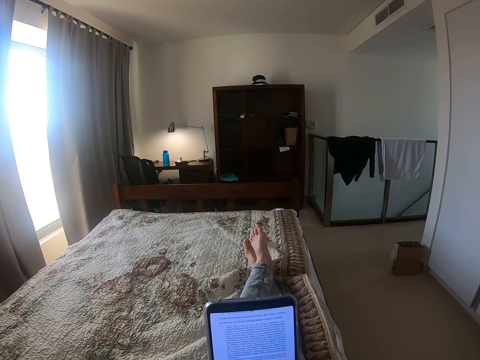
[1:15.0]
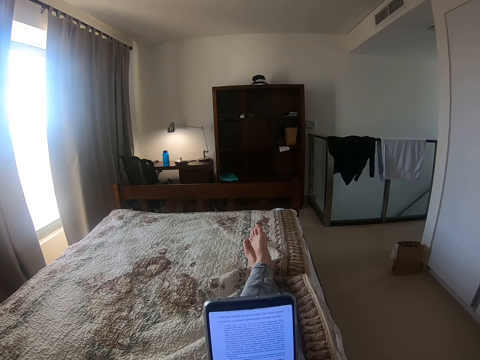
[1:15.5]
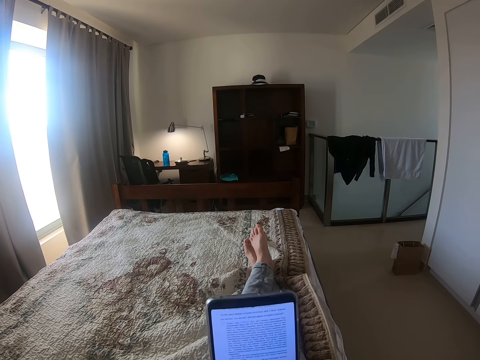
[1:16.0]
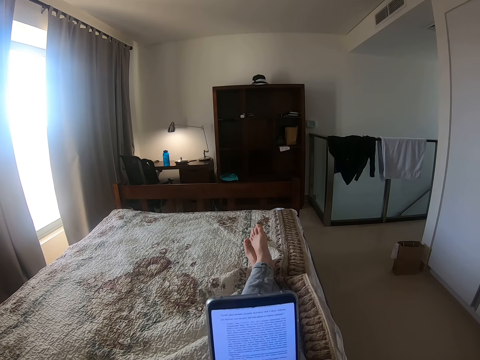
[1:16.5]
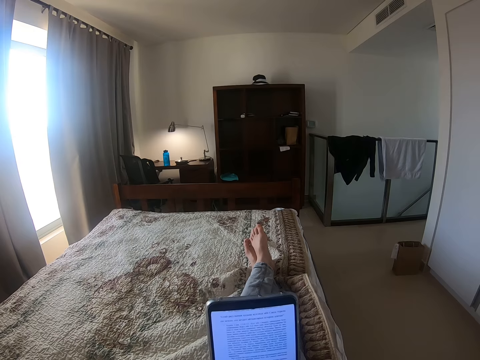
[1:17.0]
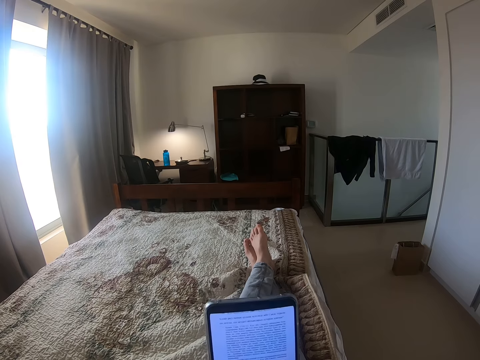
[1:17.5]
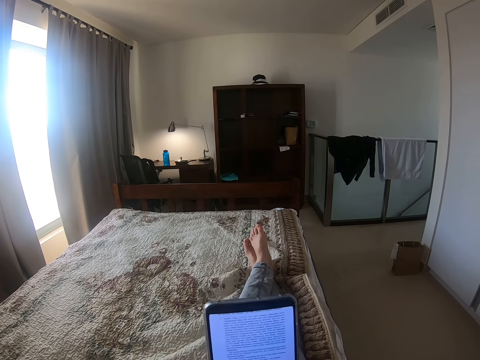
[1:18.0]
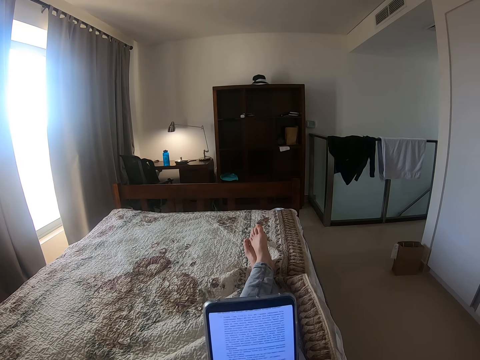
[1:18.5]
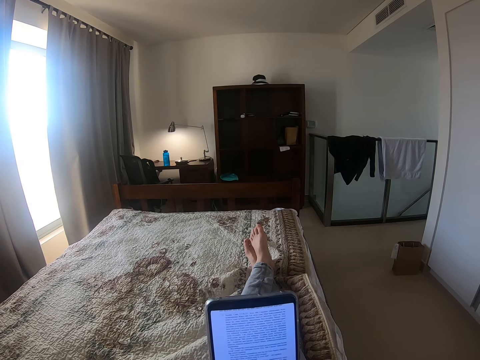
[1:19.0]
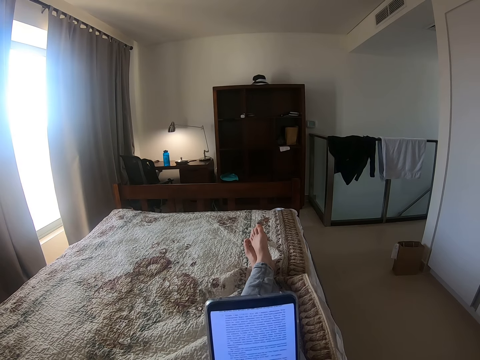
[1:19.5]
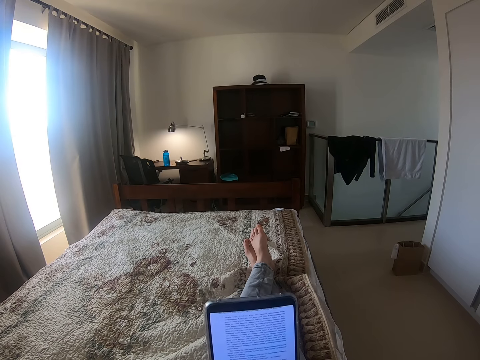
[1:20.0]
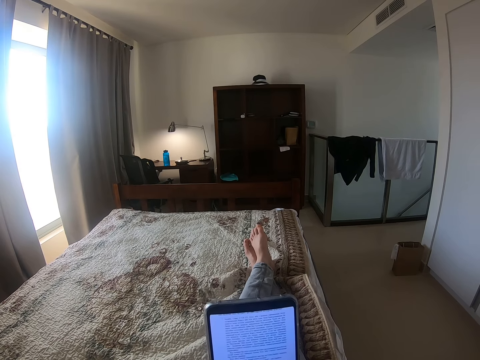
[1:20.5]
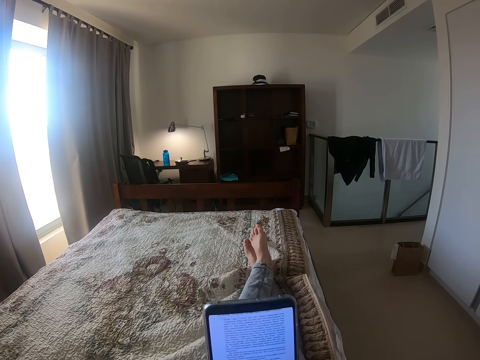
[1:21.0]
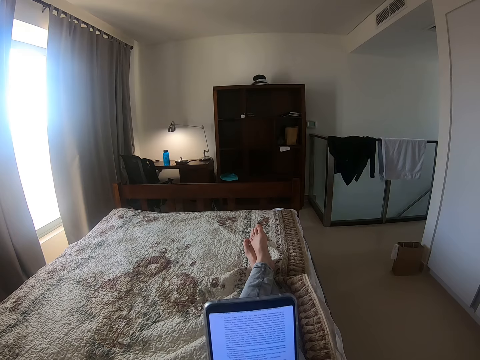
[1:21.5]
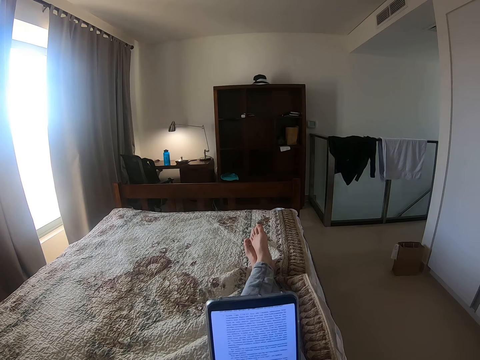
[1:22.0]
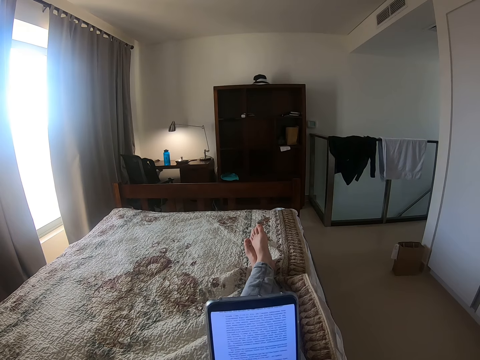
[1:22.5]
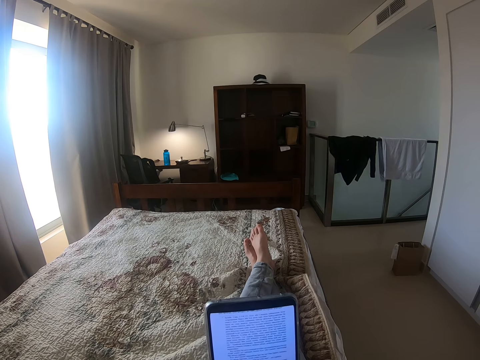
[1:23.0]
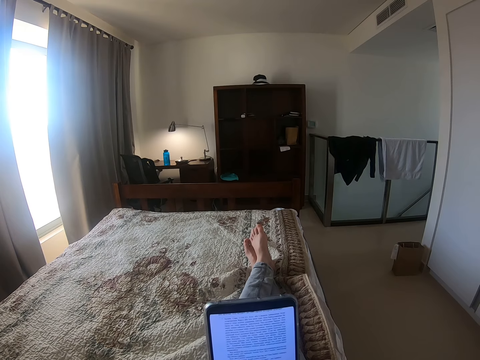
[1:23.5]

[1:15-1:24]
The camera wearer scrolls the phone. They read the notes in the phone.

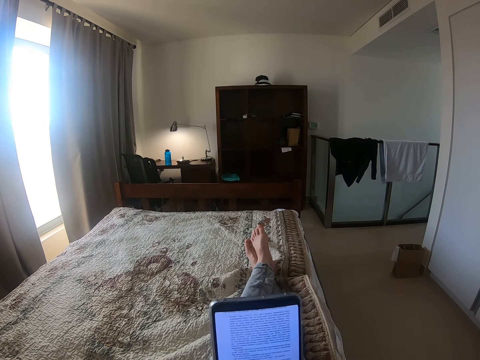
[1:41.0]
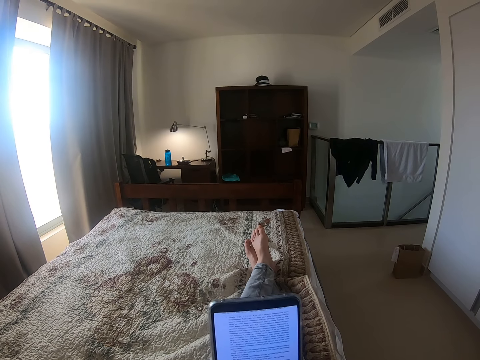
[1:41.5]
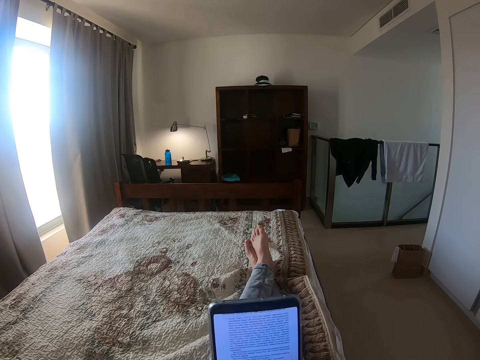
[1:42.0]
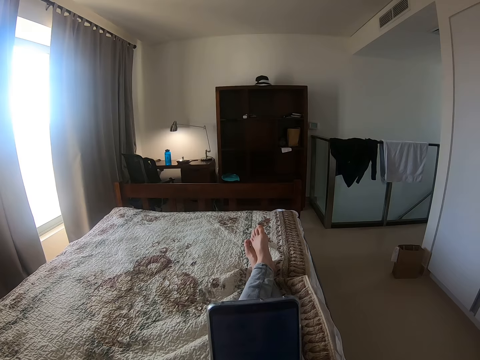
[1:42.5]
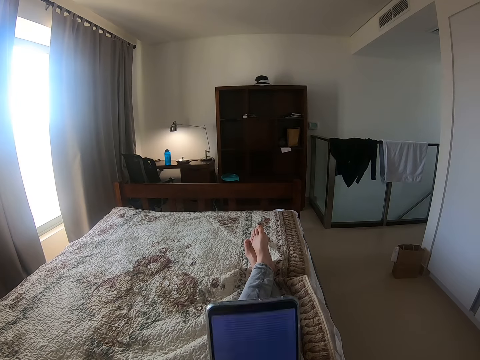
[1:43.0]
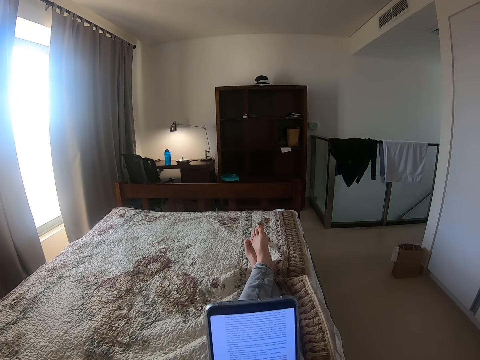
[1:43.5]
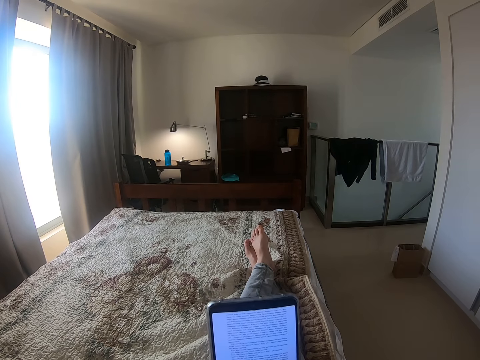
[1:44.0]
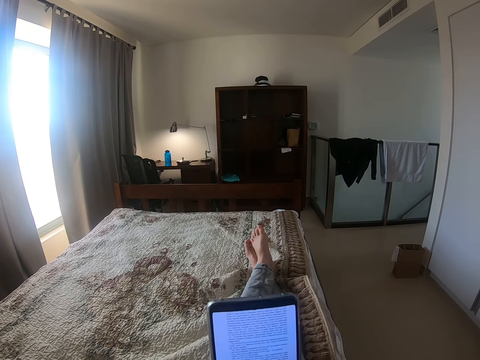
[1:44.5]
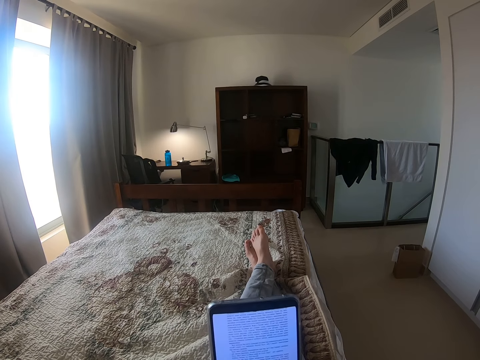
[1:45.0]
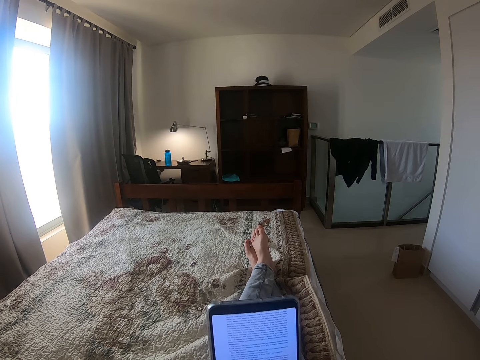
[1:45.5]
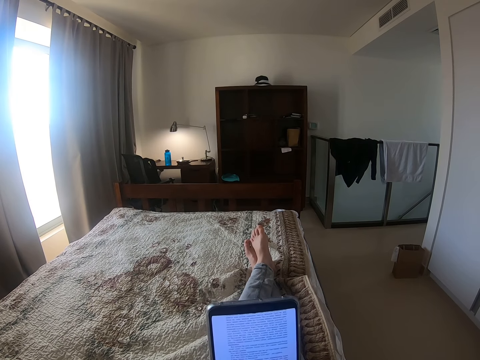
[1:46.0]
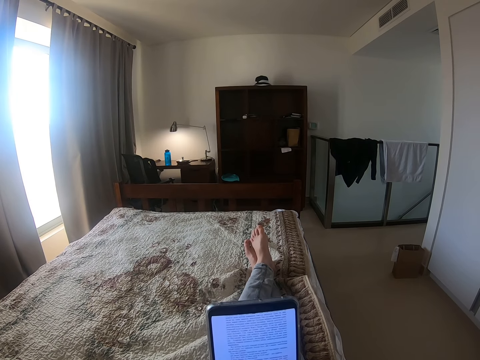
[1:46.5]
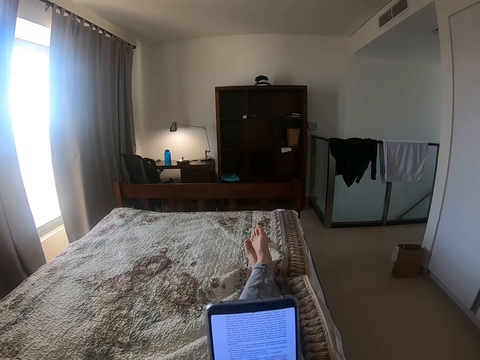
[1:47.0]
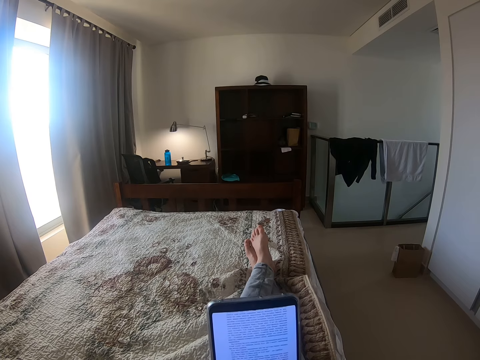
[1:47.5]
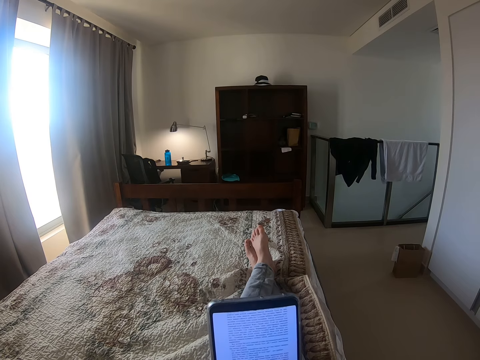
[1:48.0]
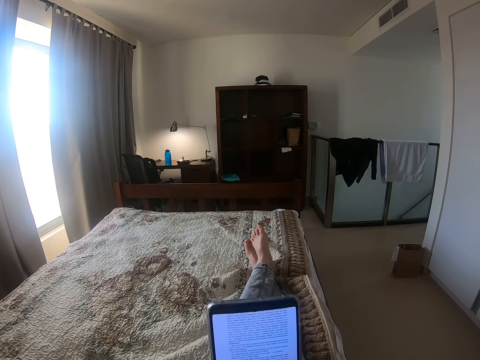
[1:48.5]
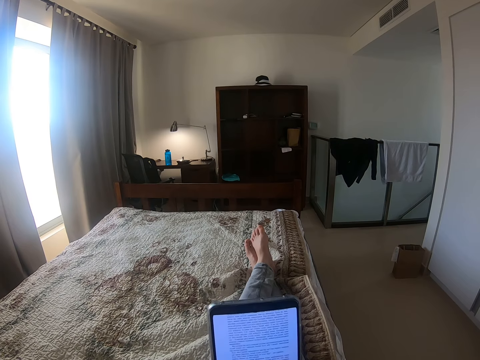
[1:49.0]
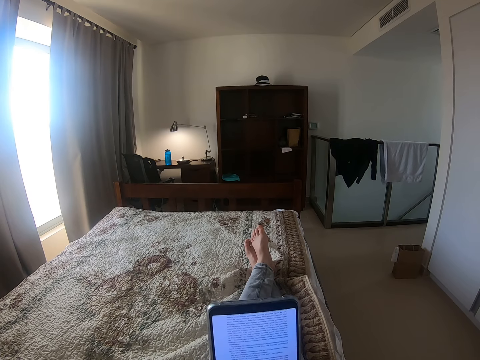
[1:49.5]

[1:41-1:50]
The camera wearer scrolls the phone. They read the notes in the phone.

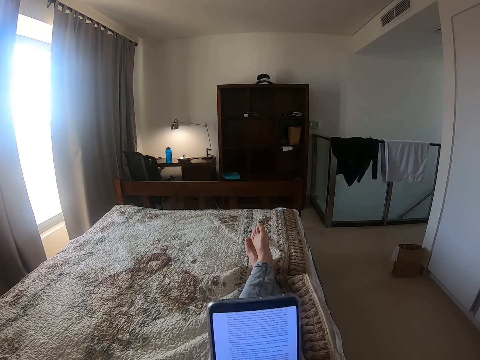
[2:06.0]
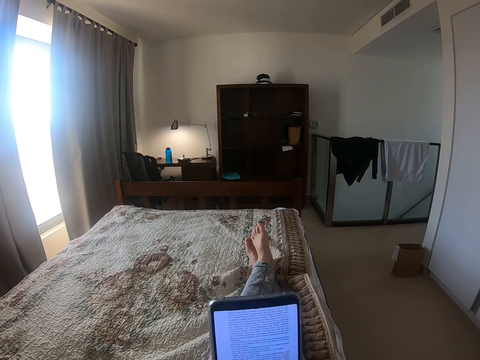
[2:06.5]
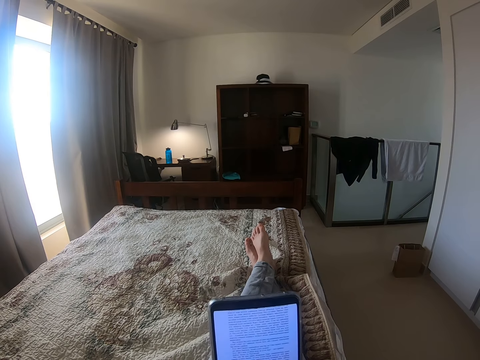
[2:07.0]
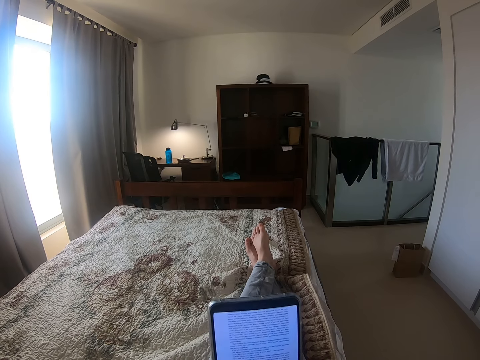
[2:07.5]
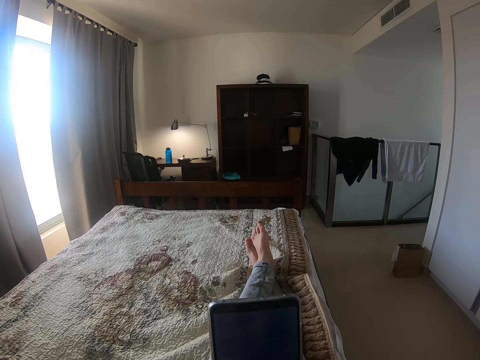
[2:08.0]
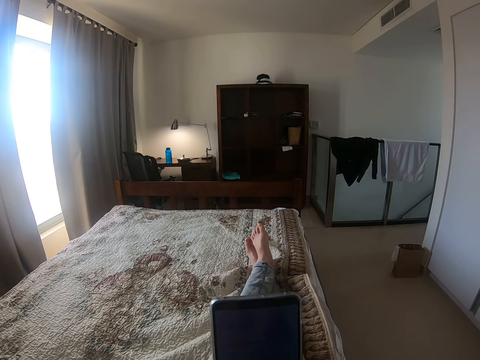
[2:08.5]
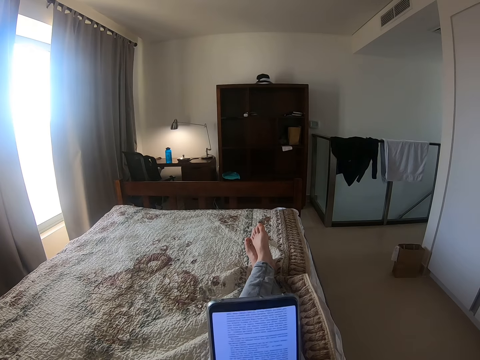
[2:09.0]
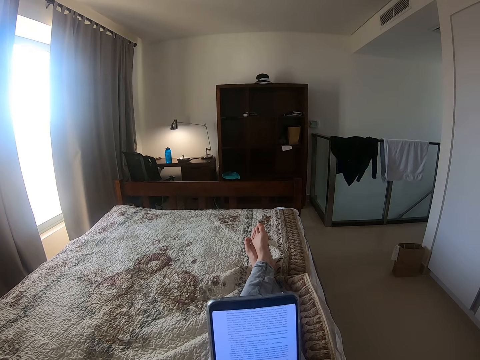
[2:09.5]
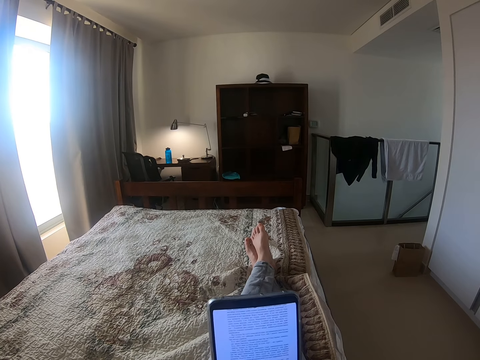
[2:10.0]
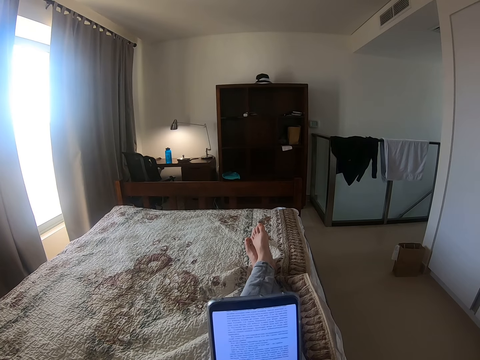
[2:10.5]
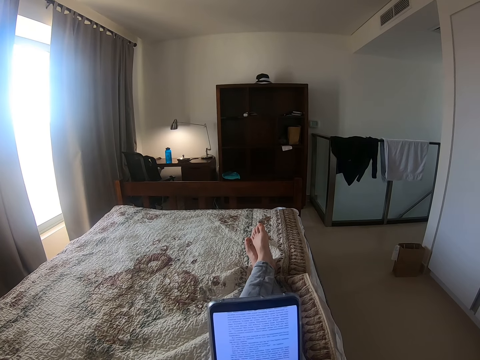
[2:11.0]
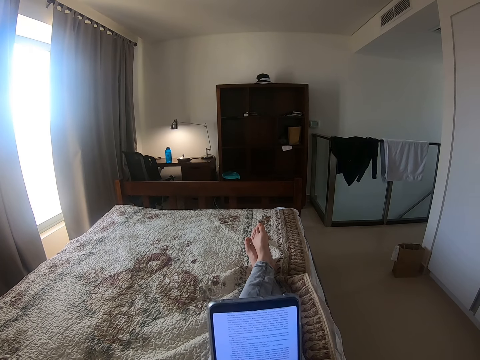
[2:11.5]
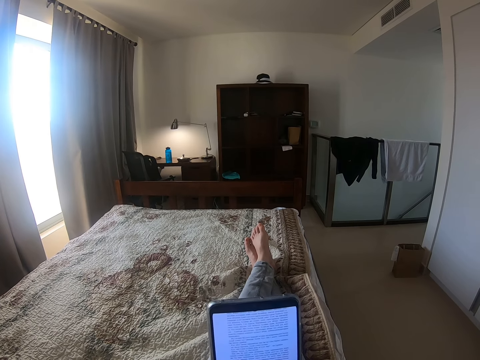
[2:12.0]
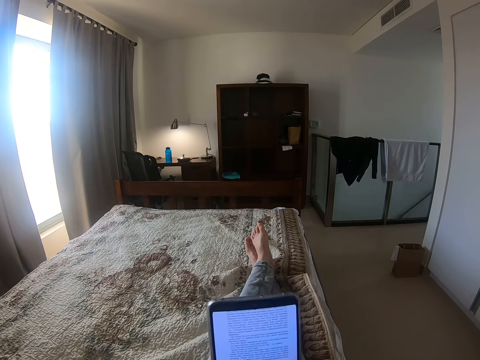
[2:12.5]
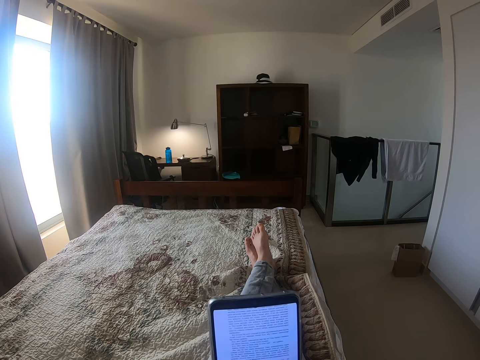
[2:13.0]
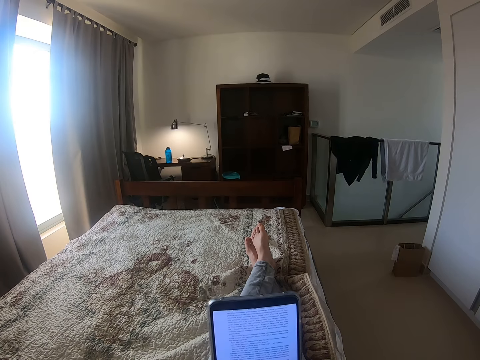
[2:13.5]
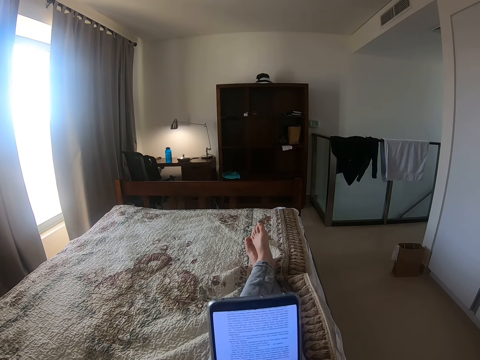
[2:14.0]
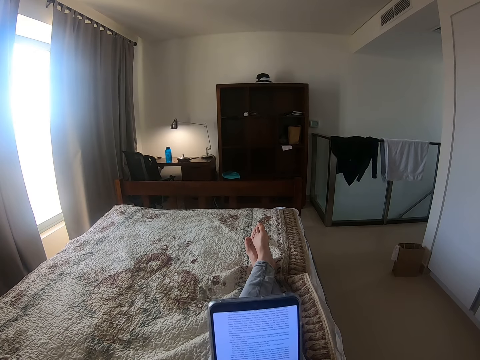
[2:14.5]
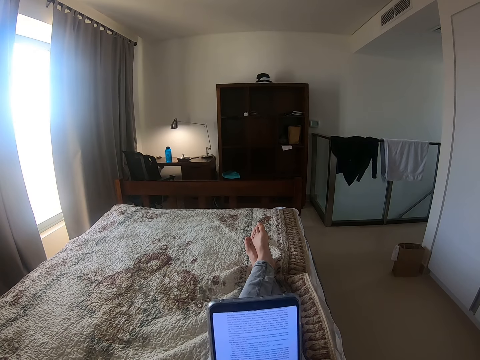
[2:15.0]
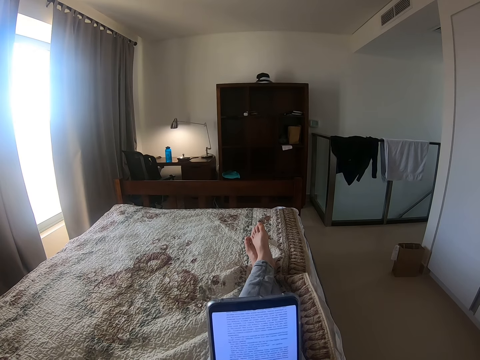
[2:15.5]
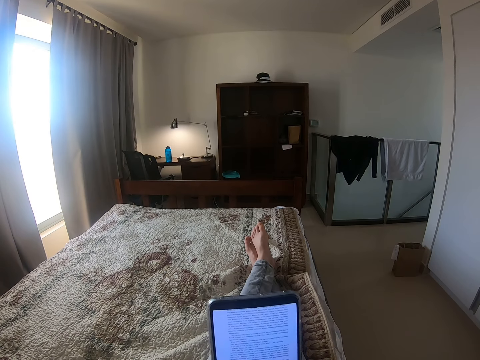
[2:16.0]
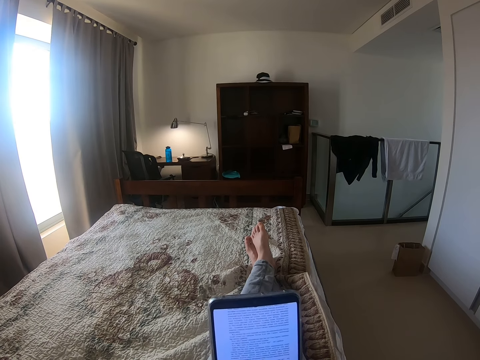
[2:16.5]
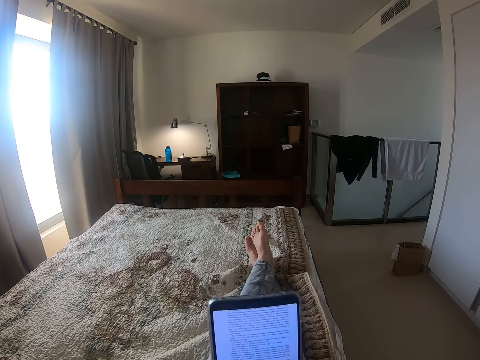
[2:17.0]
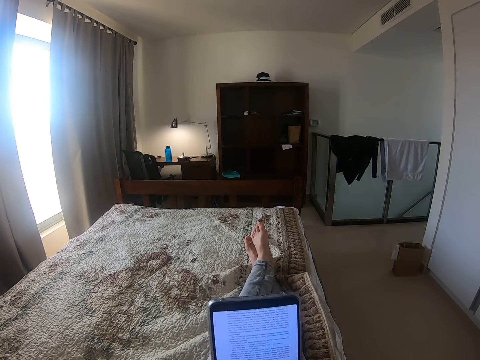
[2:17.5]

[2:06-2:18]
The camera wearer scrolls the phone. They read the notes in the phone.
